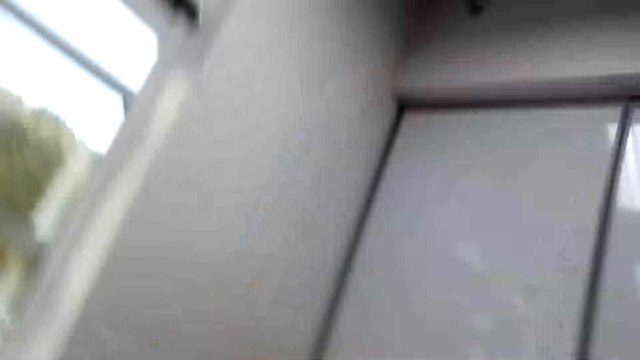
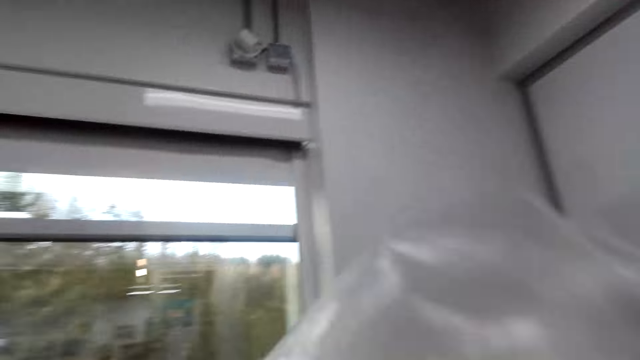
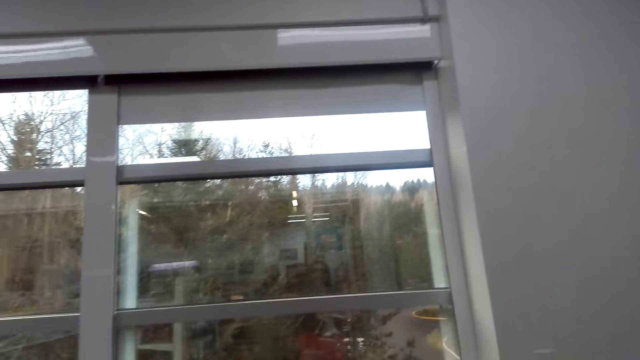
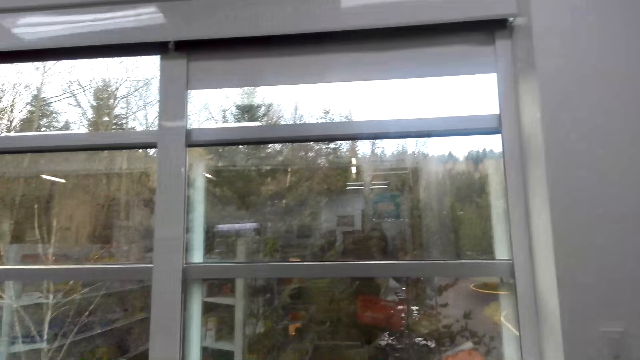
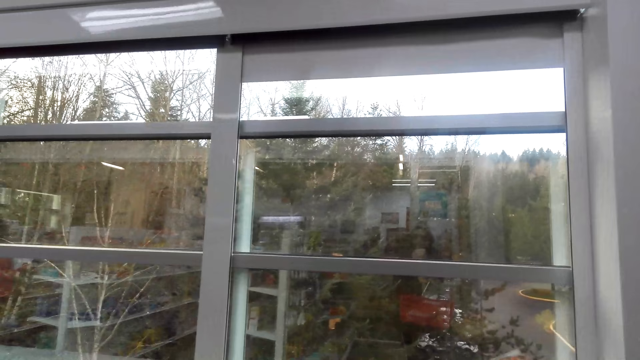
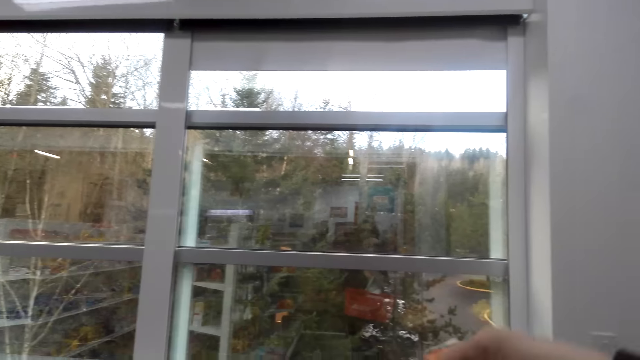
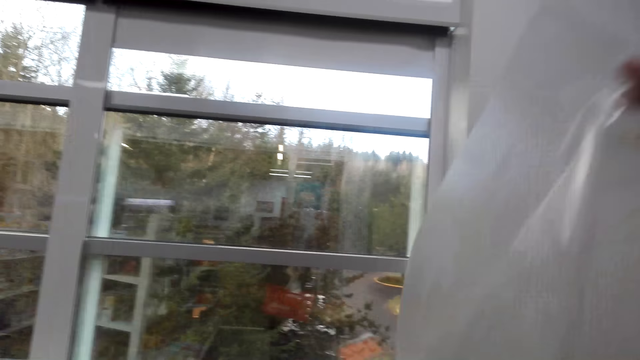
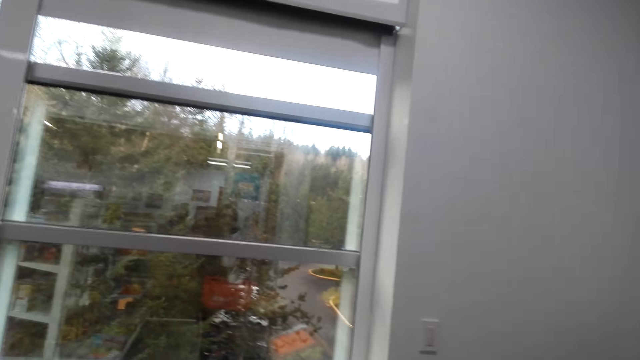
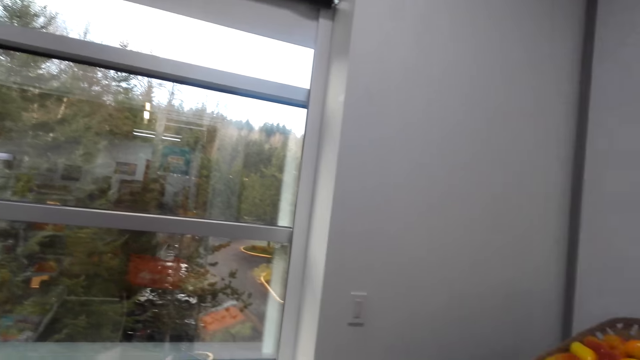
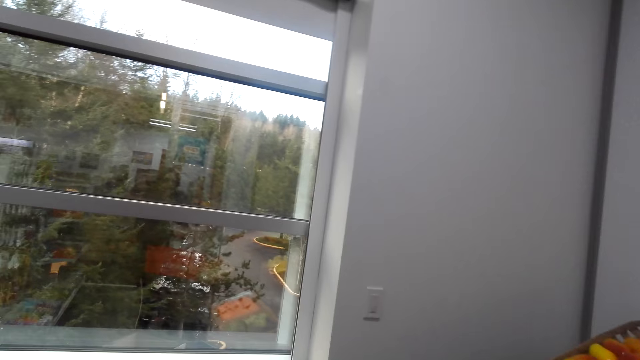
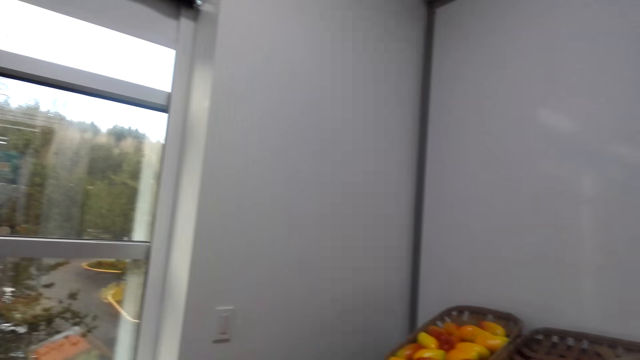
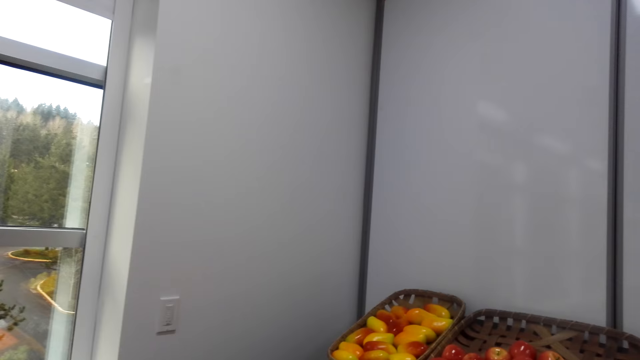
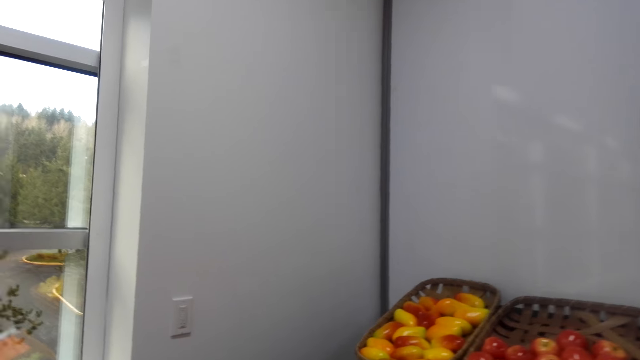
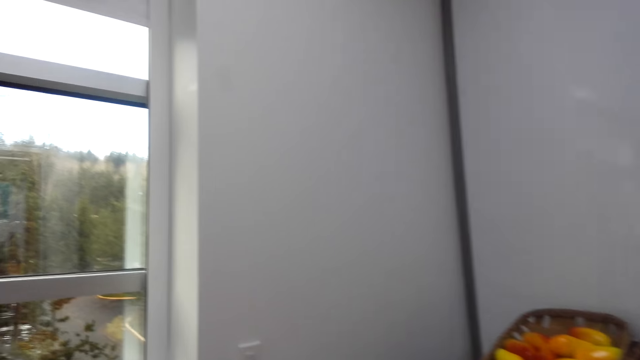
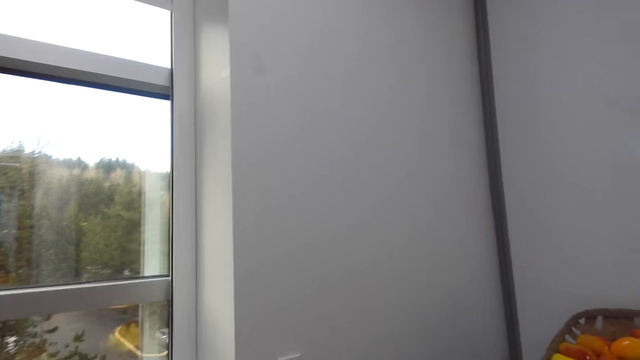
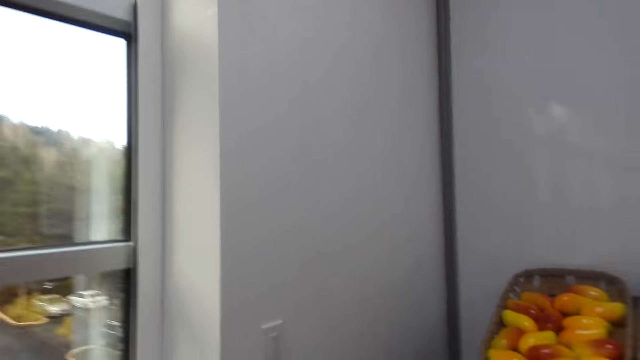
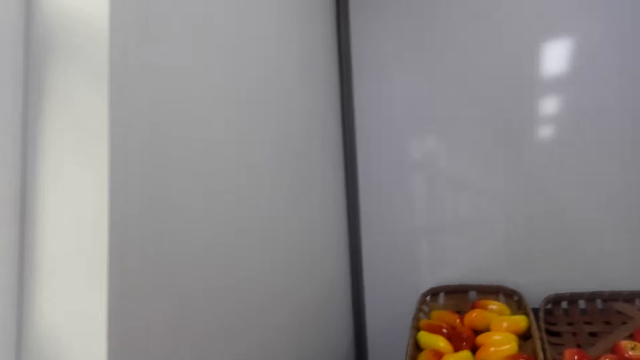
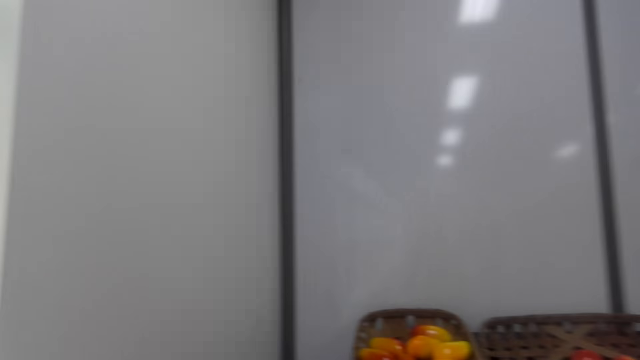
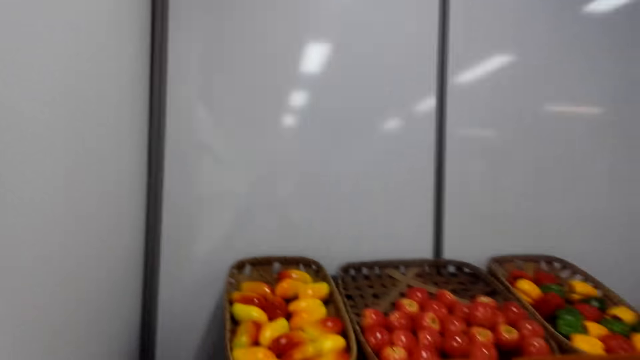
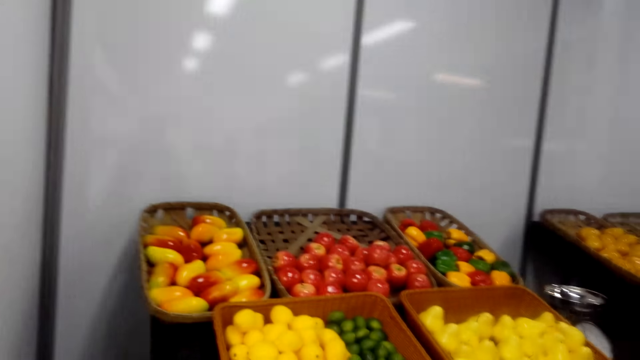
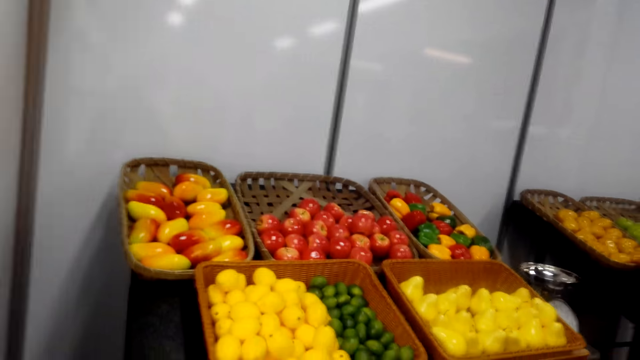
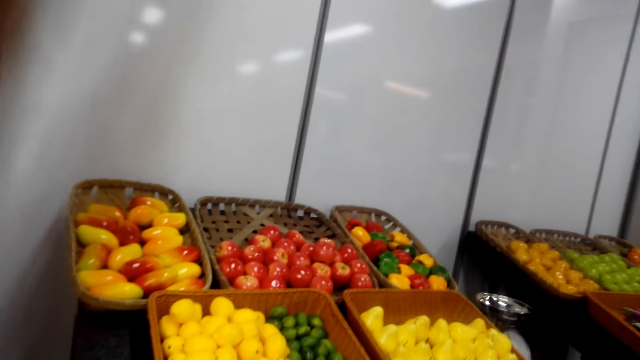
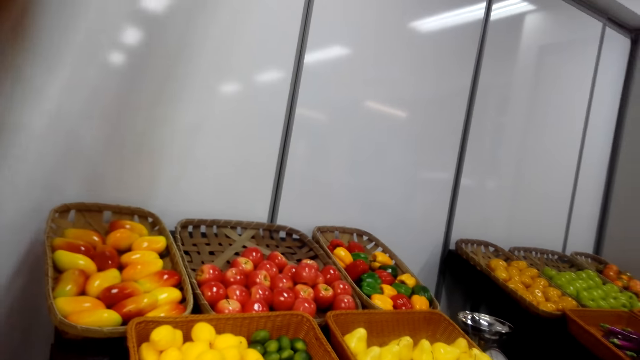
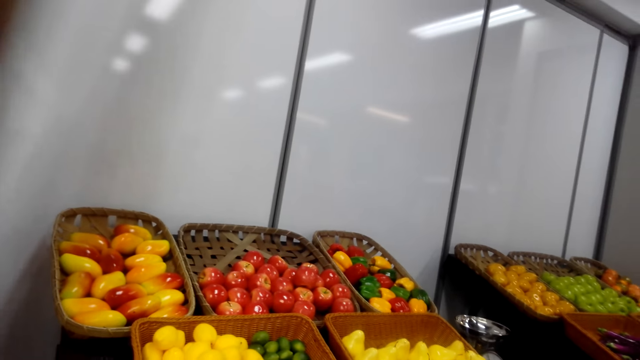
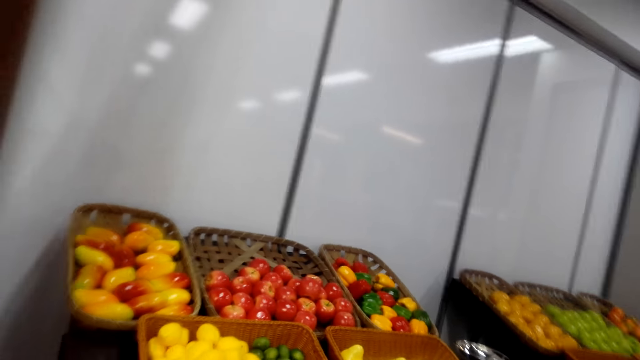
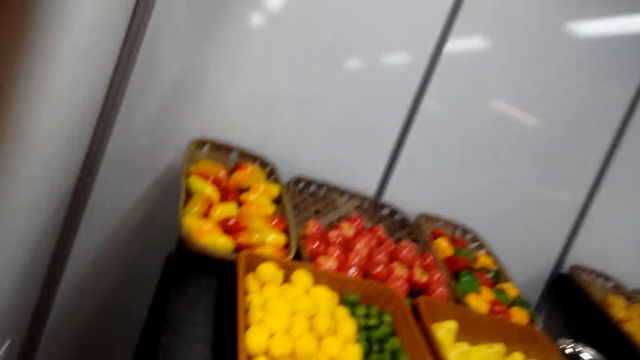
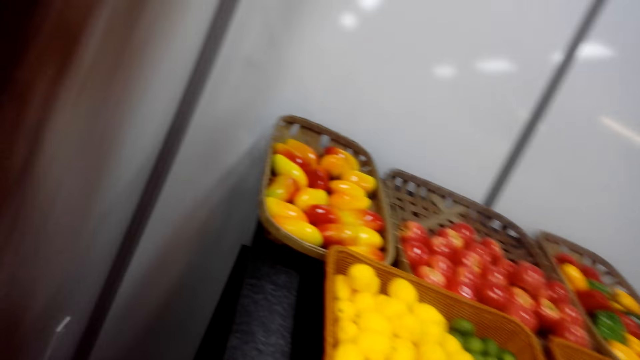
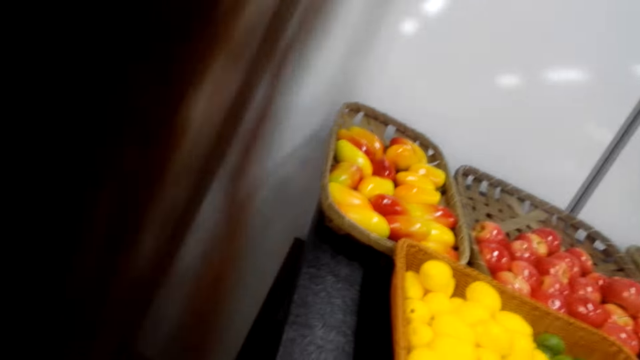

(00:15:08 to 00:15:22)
A person talks. The camera wearer moves a paper. They put fruits in the paper while talking. They look at the vegetables.

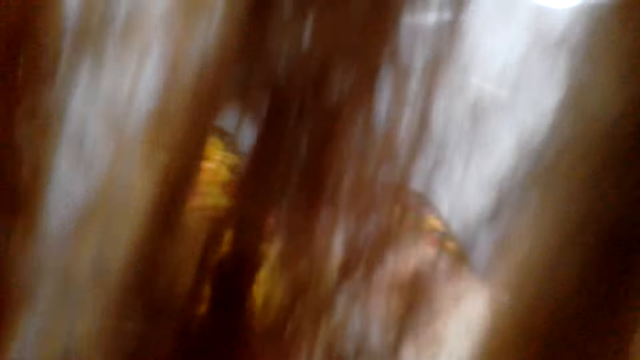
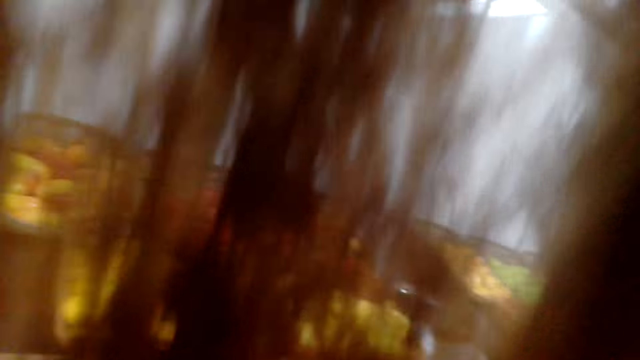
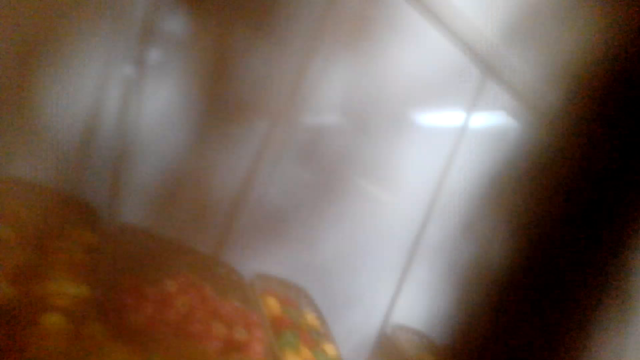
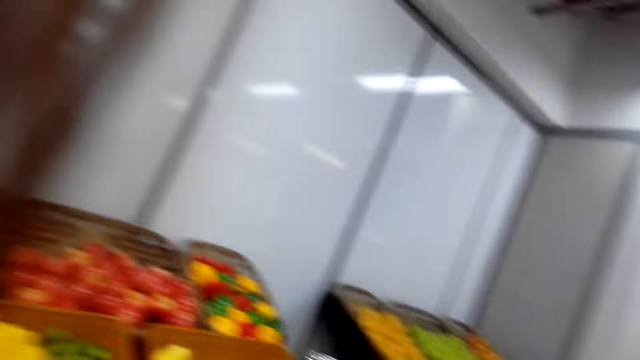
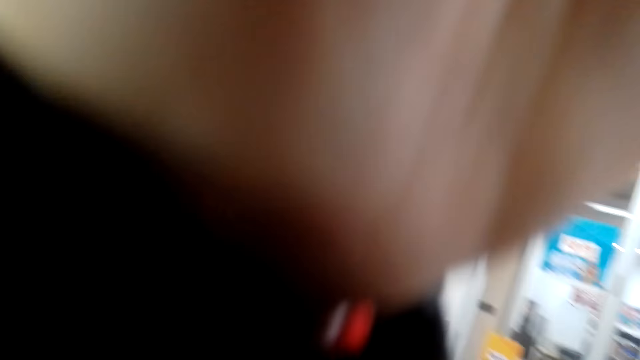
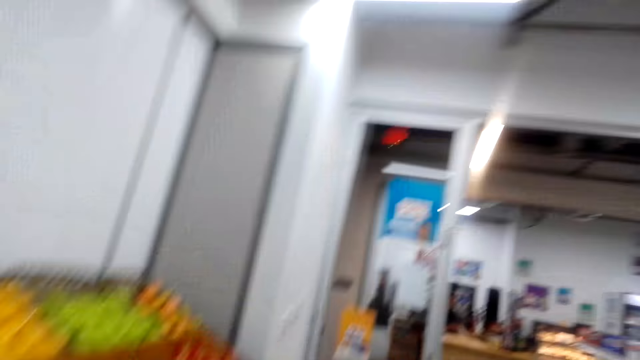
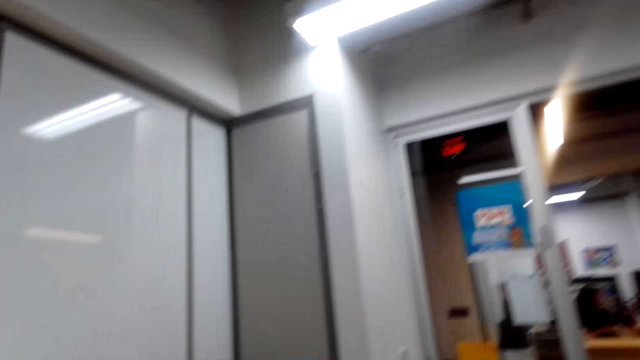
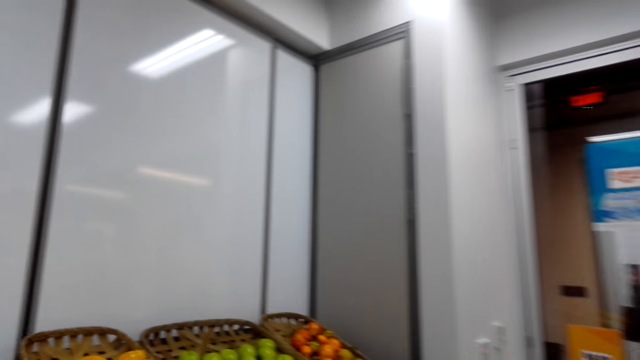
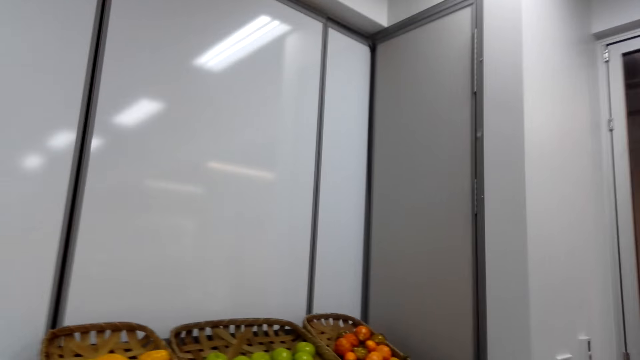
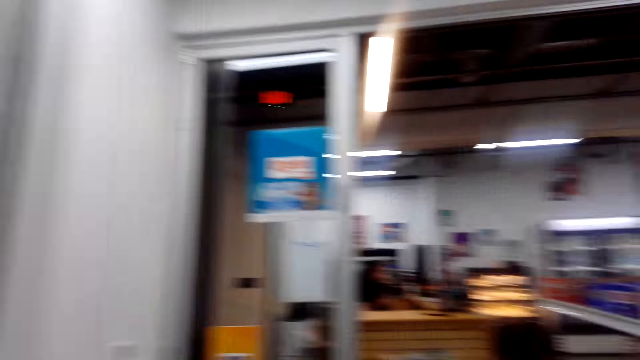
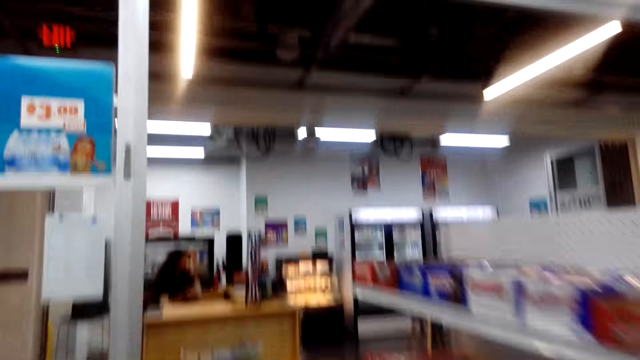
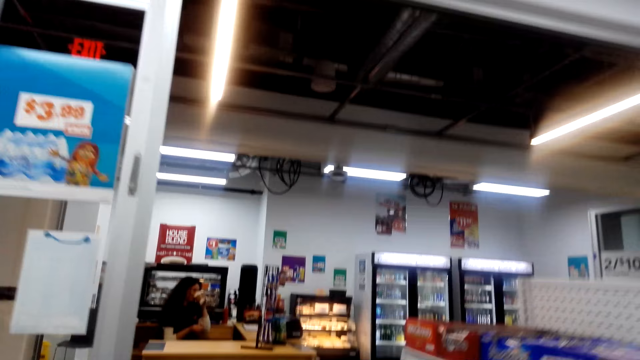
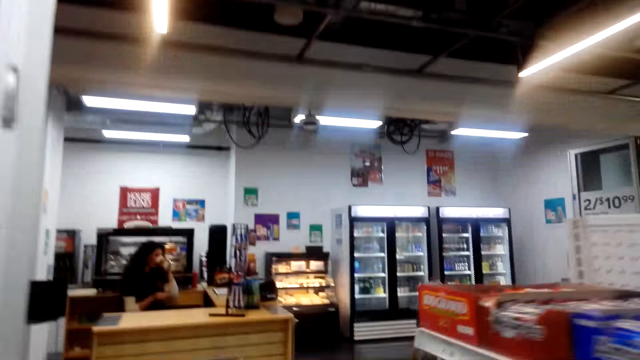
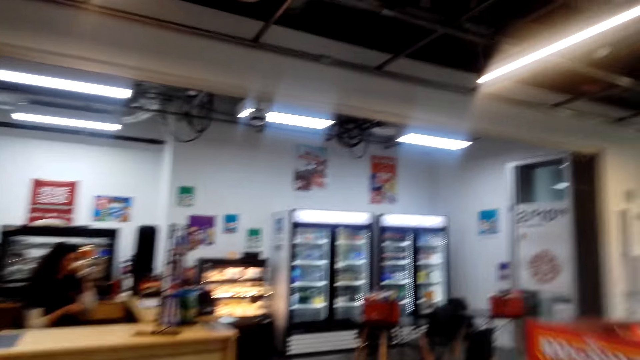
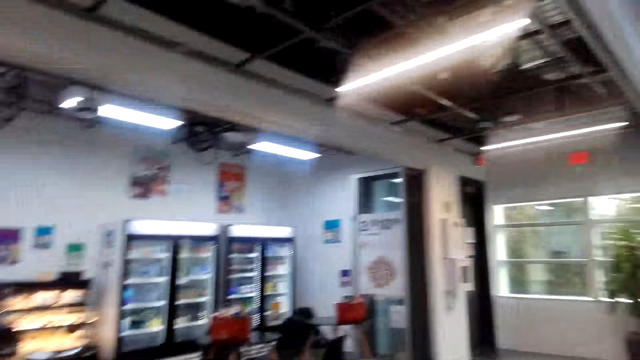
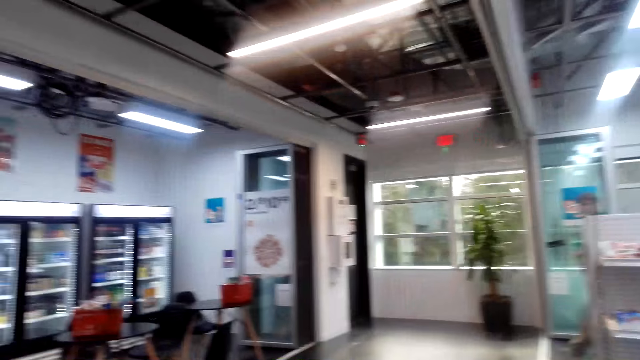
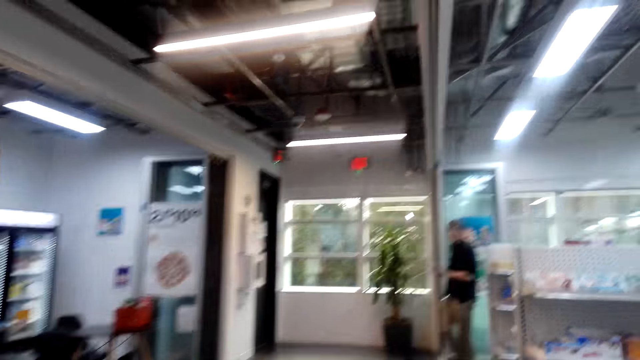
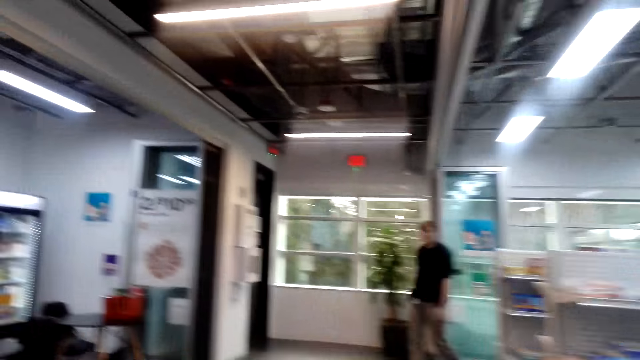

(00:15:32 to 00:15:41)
The camera wearer walks on the floor to the teller.
